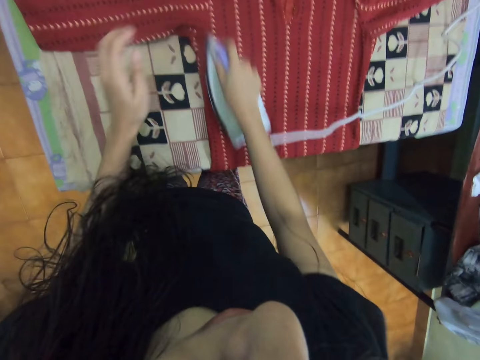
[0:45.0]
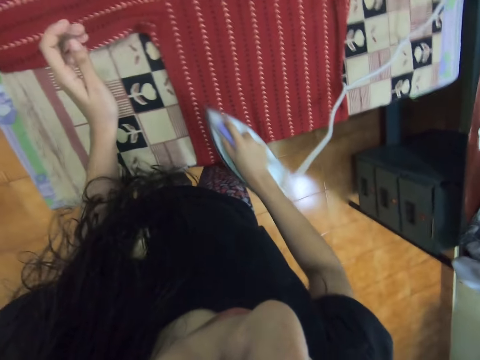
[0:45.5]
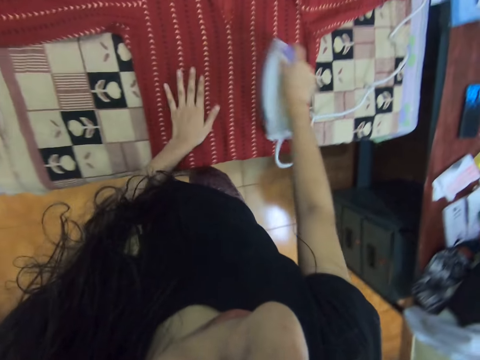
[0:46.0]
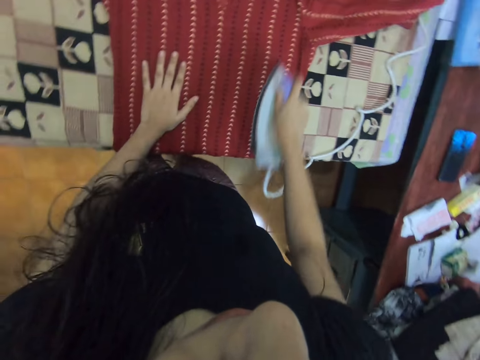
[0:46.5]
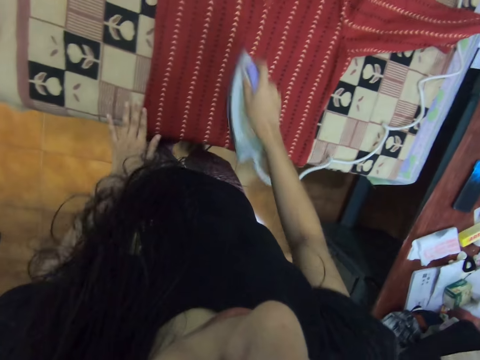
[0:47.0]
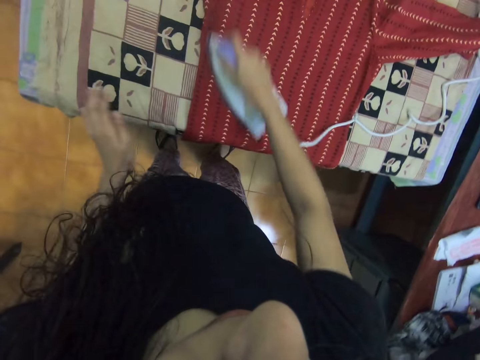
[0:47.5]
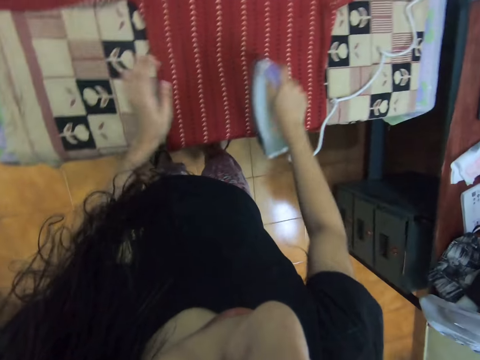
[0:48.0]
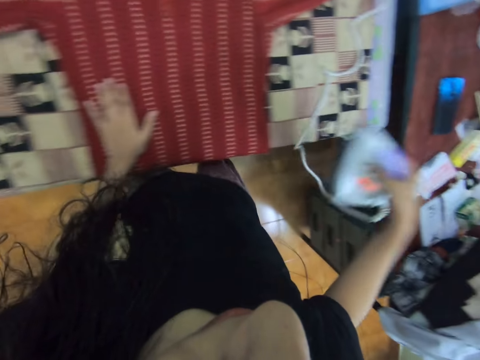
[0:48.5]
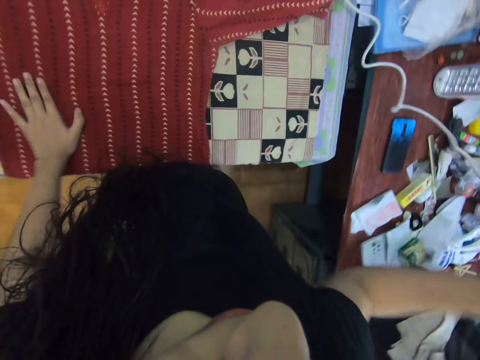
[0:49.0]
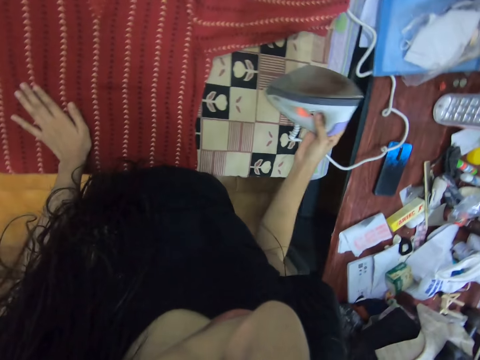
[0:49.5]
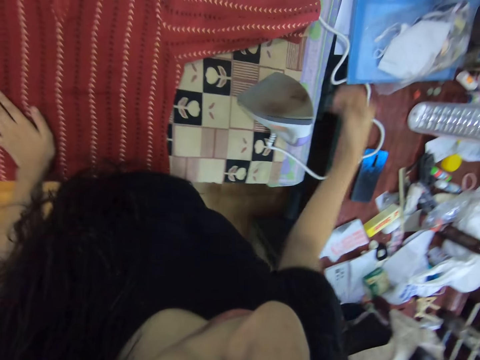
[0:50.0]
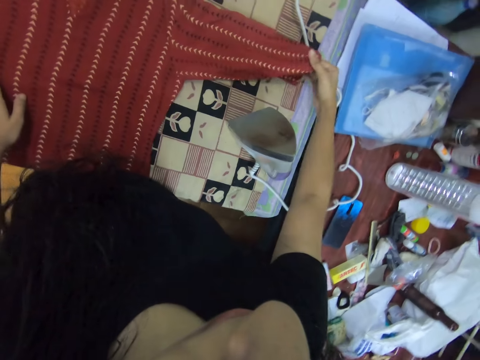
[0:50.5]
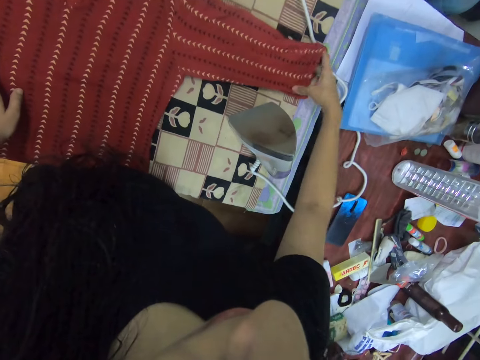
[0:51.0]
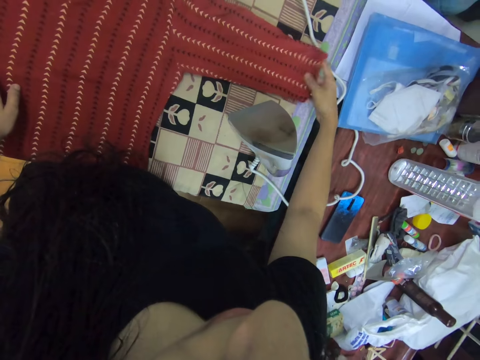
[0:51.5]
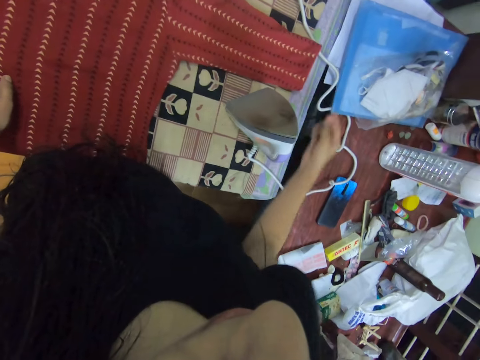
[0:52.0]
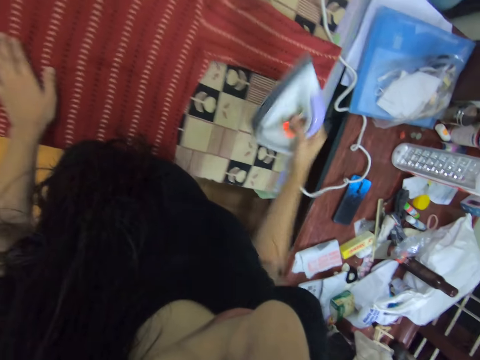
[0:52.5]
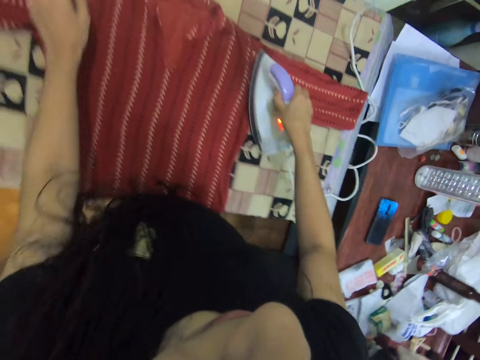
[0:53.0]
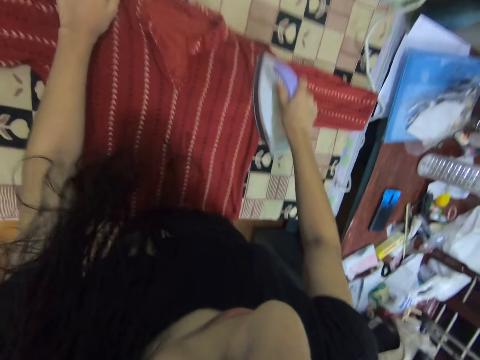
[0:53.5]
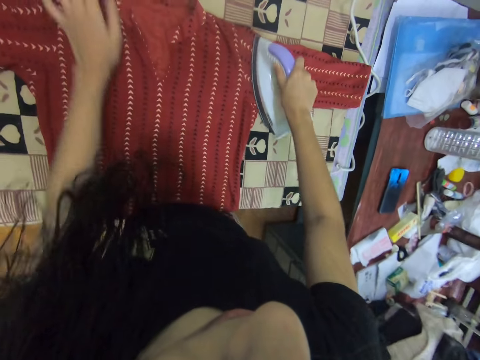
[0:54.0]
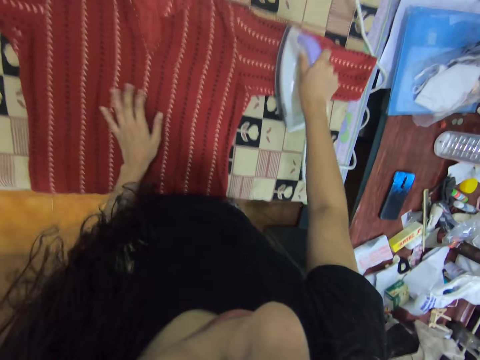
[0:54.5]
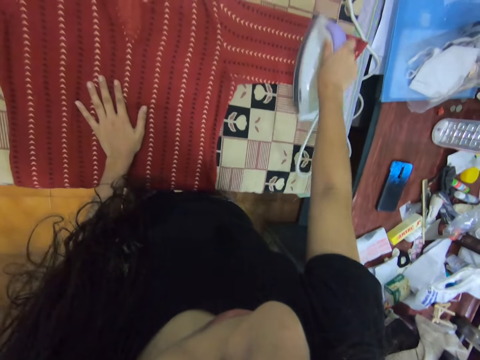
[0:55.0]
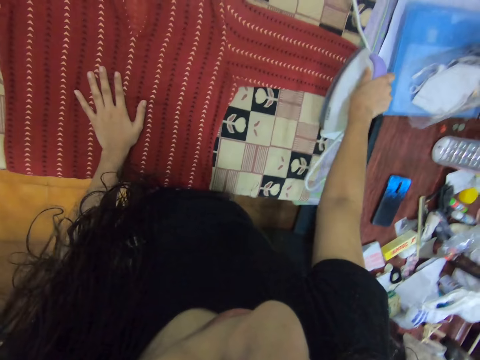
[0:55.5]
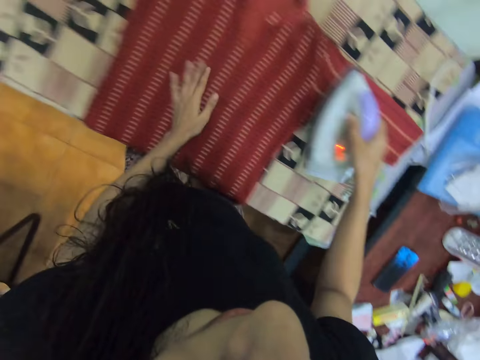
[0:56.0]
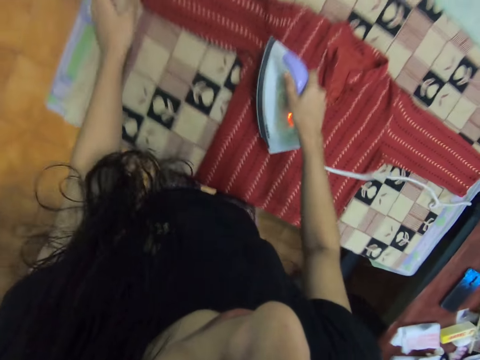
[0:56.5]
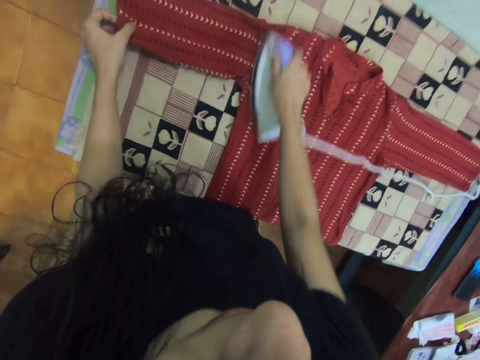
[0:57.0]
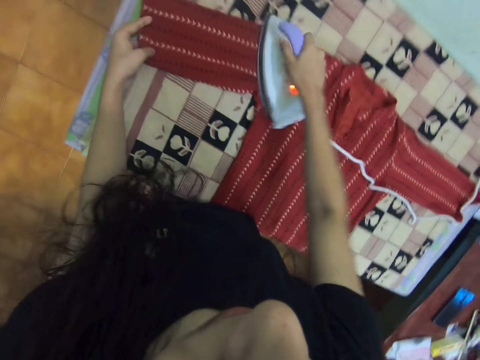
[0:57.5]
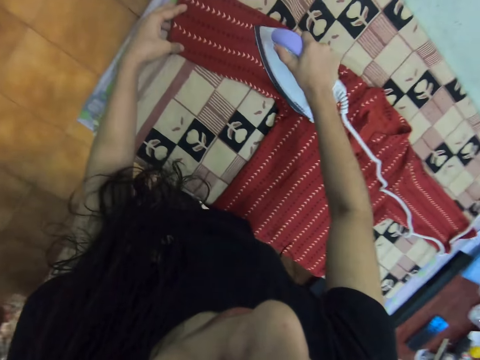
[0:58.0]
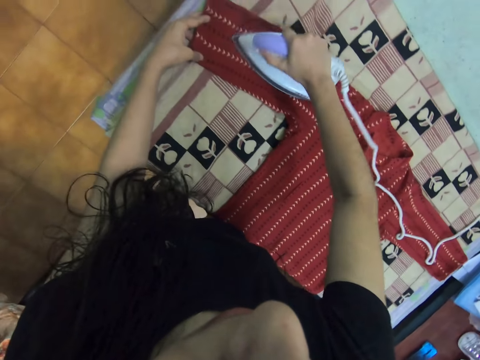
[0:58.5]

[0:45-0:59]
The camera wearer puts down the iron box. They adjust the sleeve. They pick up the iron box and iron the shirt.

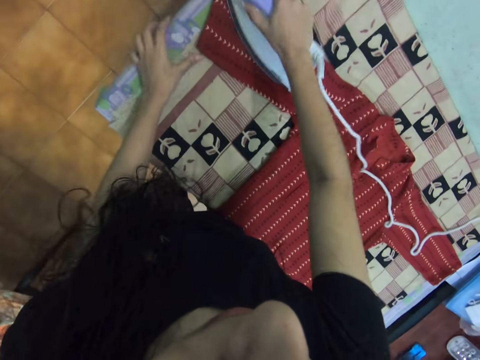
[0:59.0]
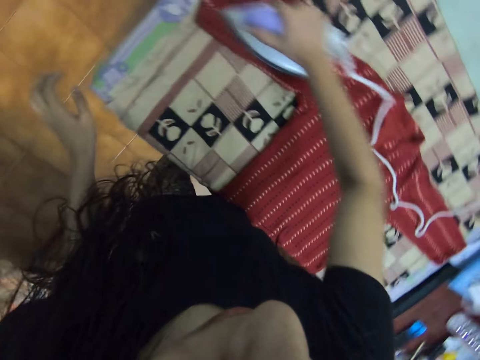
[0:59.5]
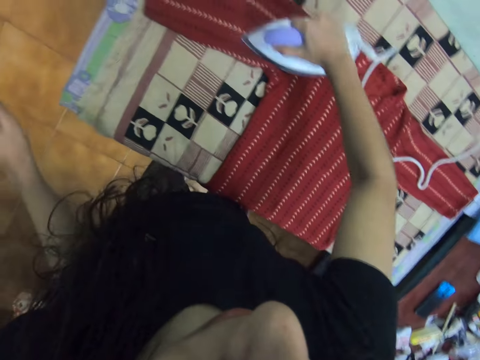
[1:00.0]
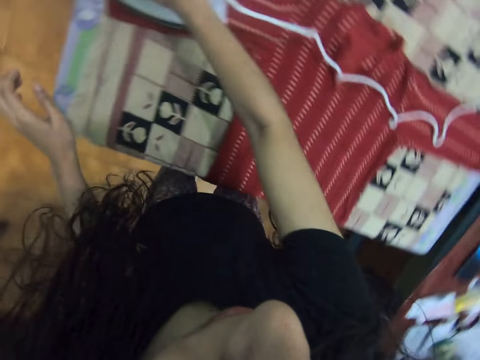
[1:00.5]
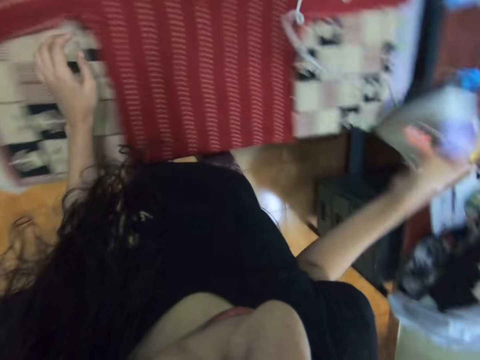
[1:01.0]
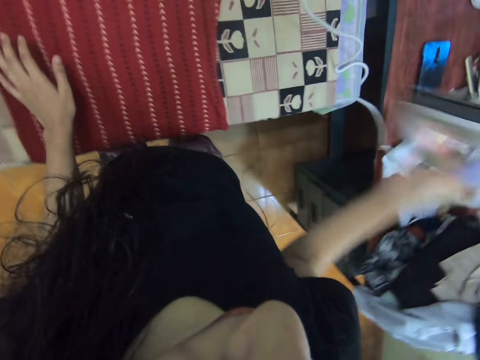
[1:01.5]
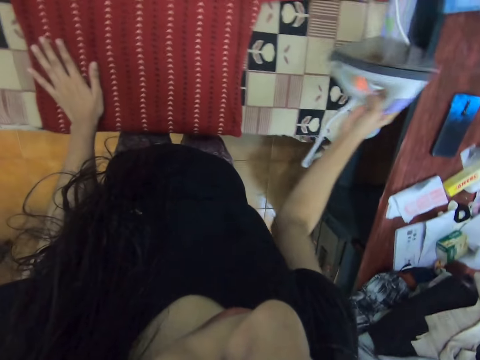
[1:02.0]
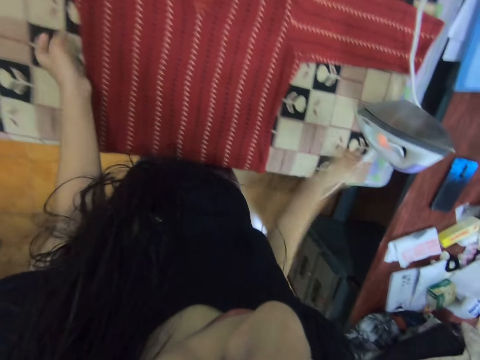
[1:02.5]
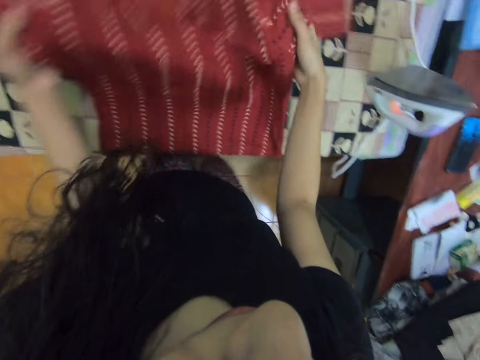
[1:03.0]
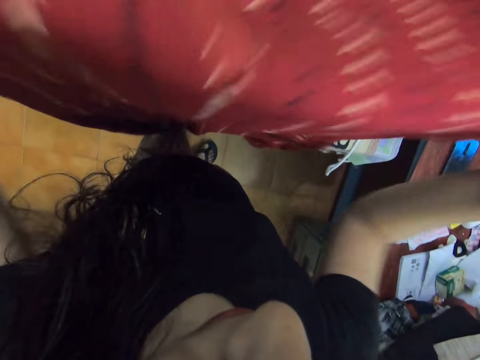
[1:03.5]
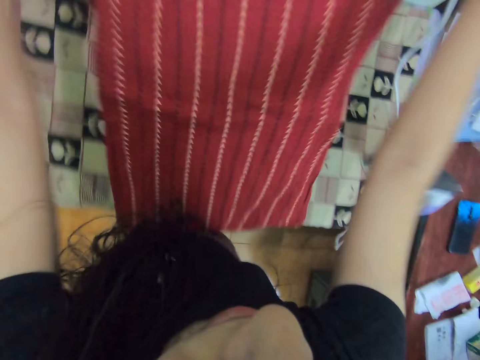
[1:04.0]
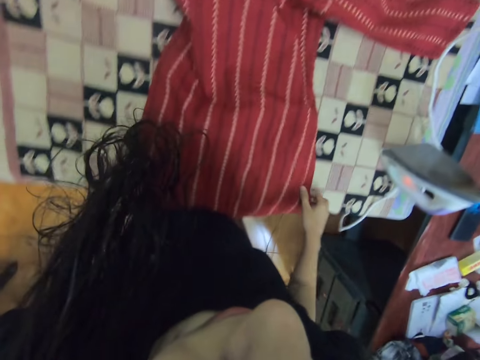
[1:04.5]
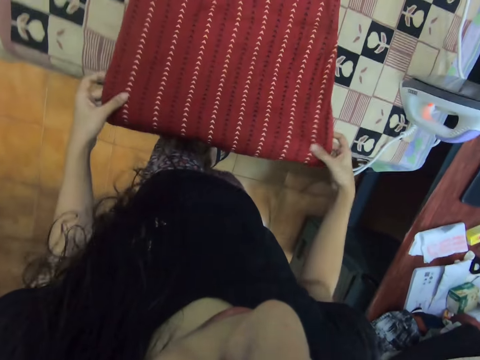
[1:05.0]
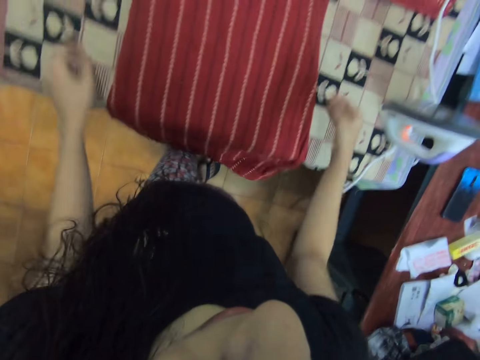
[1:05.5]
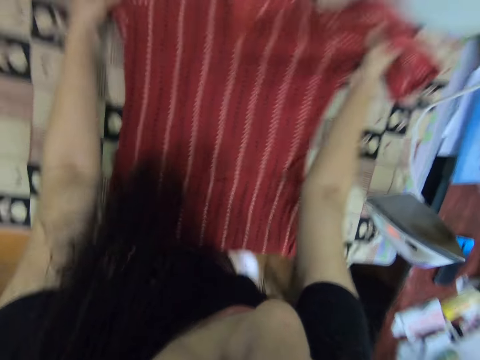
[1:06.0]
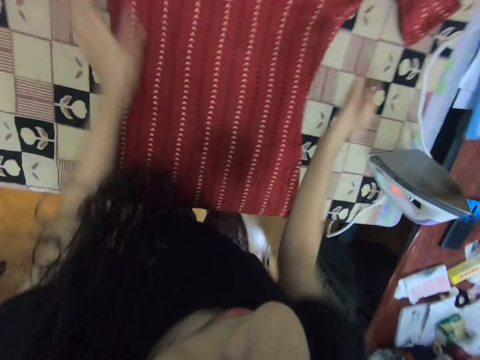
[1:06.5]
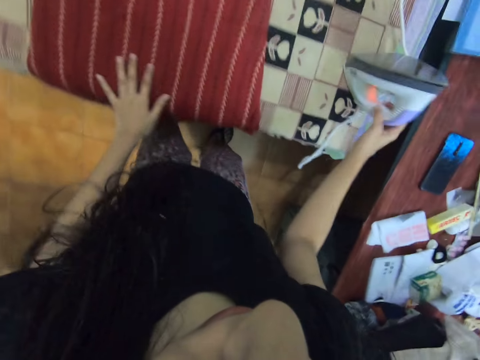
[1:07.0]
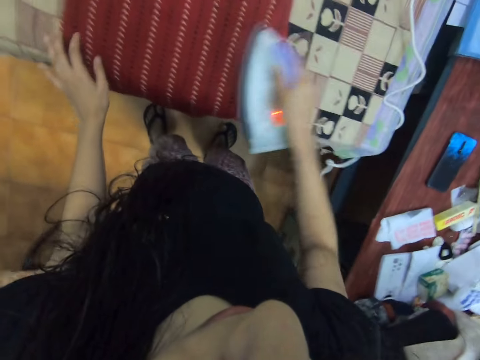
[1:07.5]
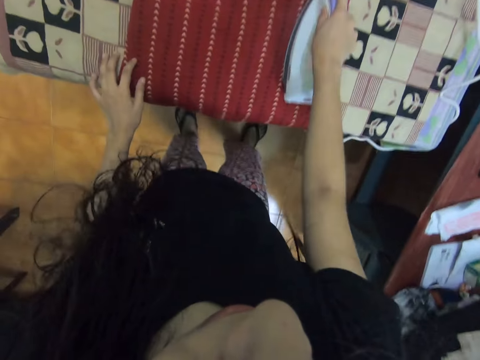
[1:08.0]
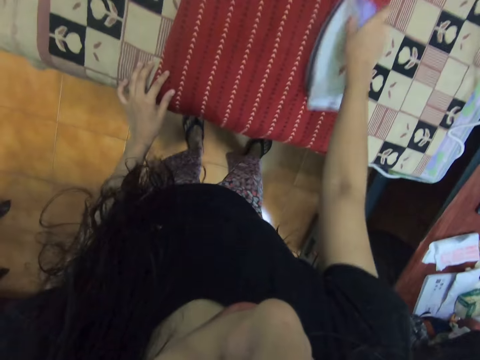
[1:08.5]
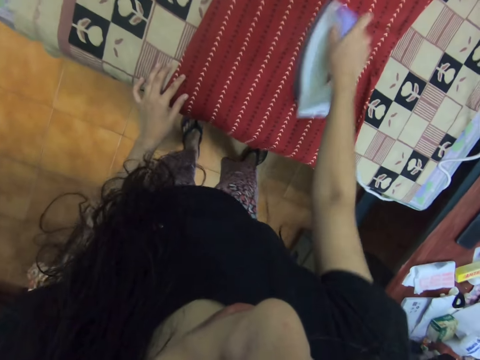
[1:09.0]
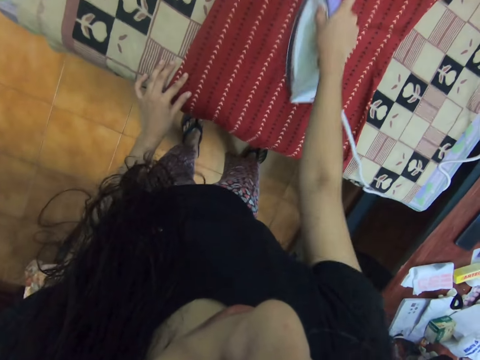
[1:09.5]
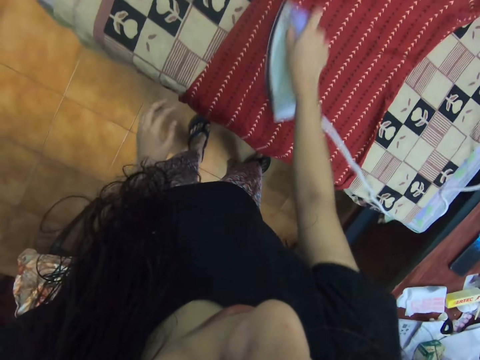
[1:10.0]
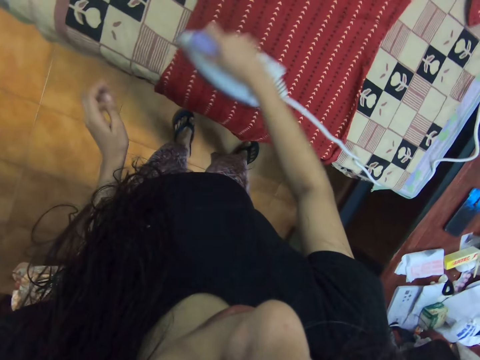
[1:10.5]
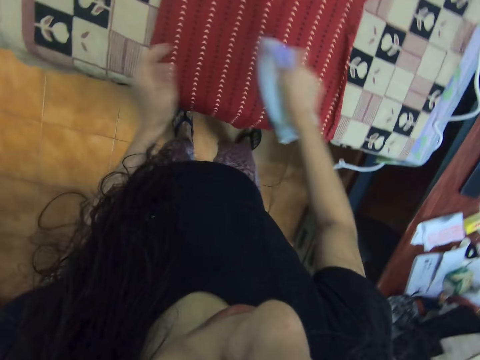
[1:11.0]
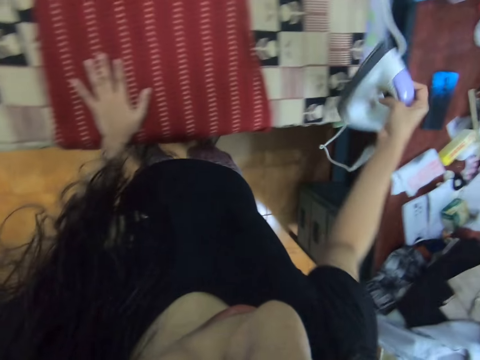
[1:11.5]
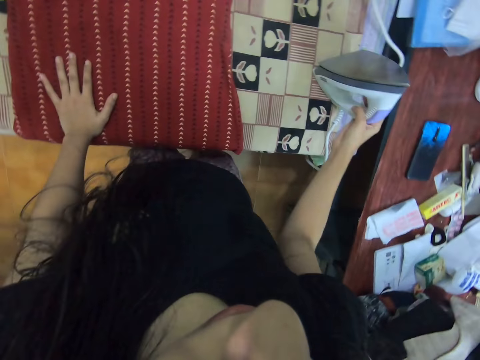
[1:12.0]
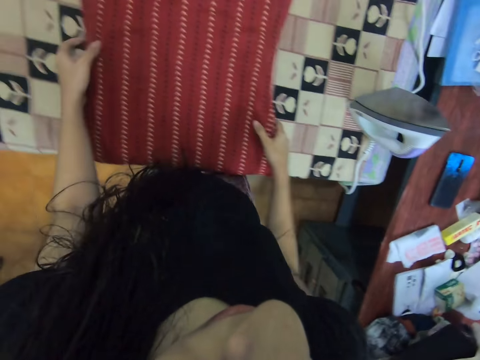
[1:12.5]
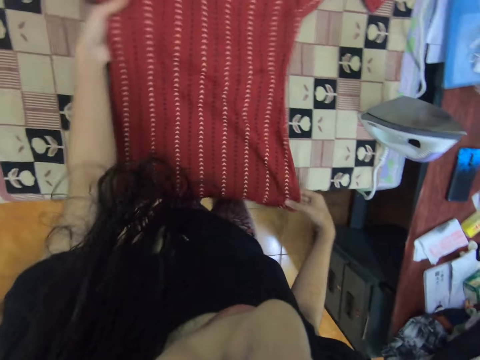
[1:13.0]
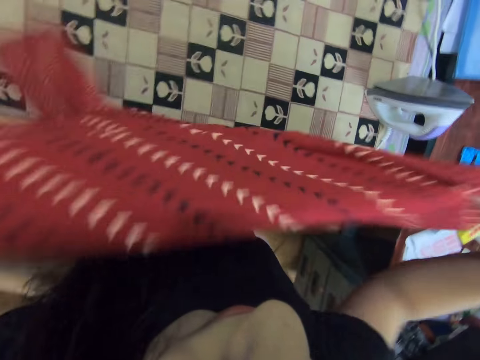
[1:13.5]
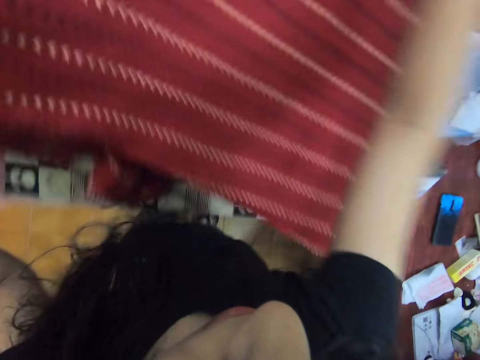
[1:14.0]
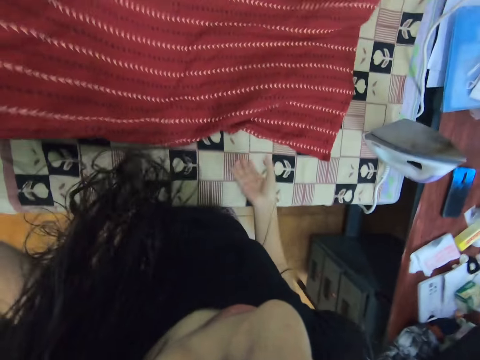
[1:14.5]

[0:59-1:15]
The camera wearer puts down the iron box. They pick up the shirt or dress. They move the dress on a table. They drop the shirt on the ironing board. They adjust the shirt. They pick up the iron box and iron the shirt. They put the iron box down. They adjust the shirt. They pick up the dress.
